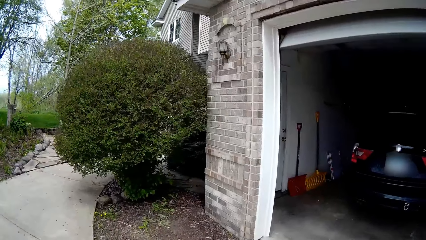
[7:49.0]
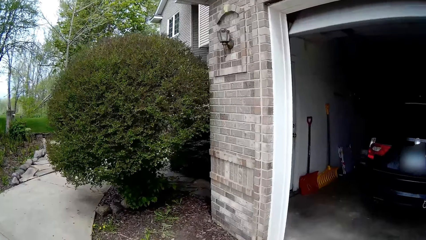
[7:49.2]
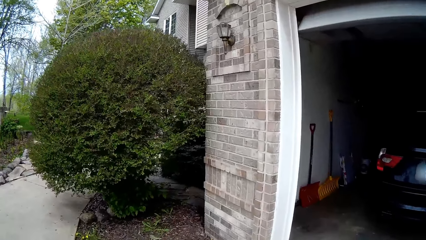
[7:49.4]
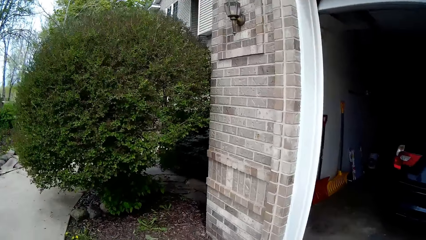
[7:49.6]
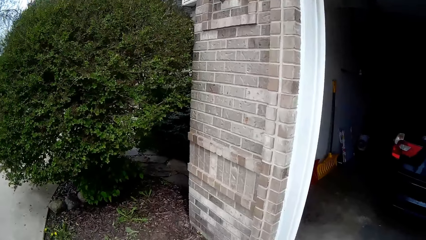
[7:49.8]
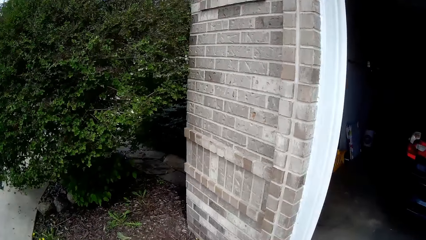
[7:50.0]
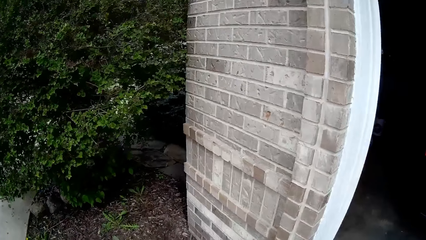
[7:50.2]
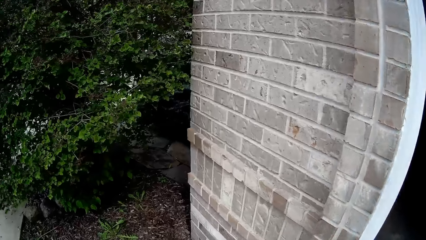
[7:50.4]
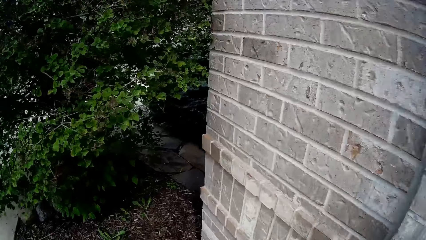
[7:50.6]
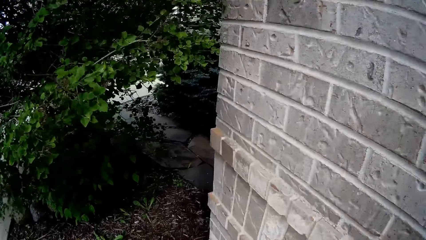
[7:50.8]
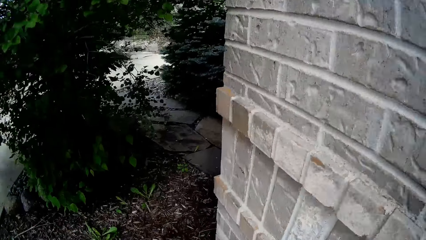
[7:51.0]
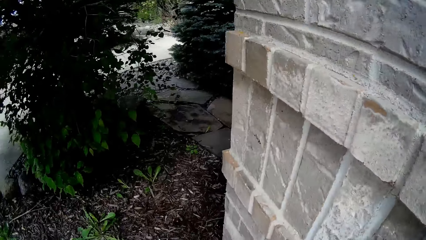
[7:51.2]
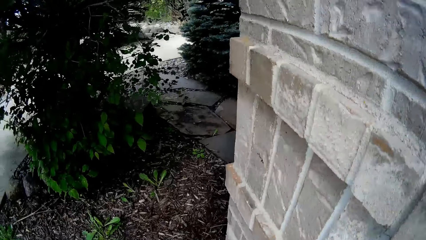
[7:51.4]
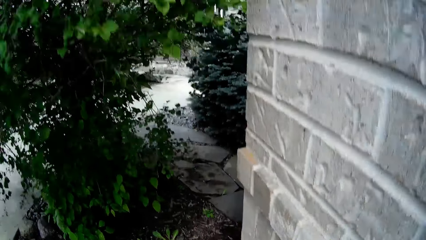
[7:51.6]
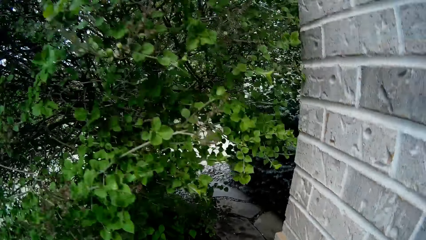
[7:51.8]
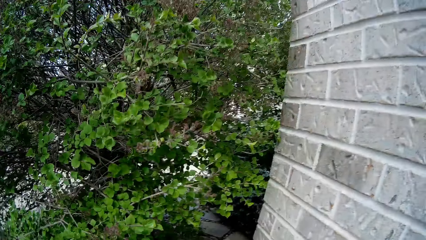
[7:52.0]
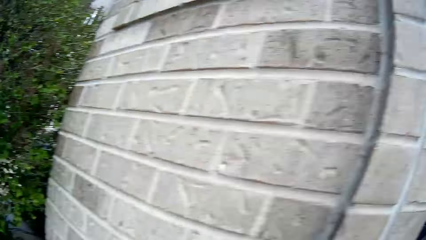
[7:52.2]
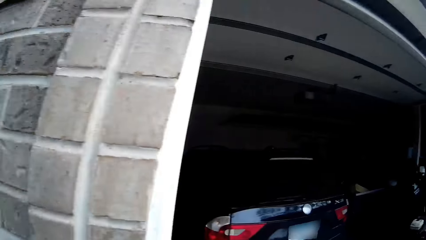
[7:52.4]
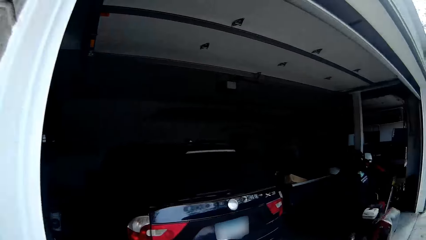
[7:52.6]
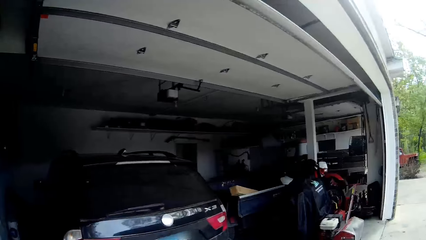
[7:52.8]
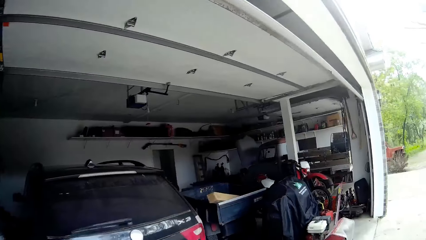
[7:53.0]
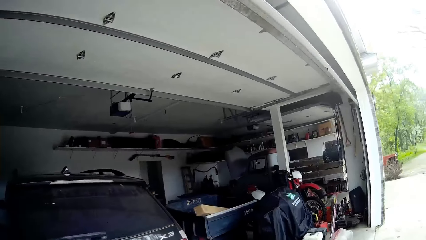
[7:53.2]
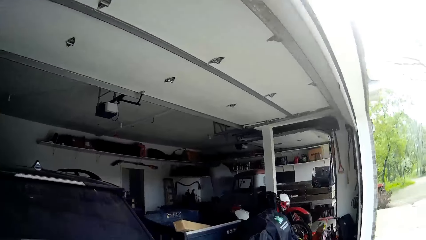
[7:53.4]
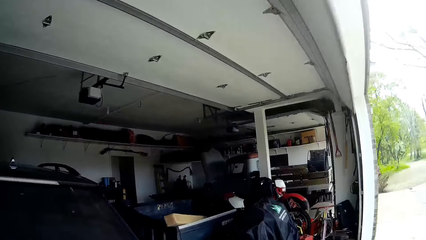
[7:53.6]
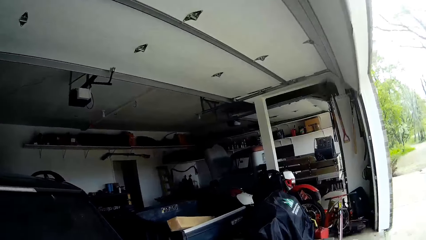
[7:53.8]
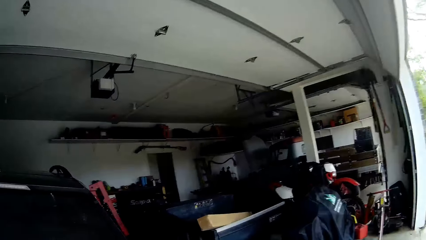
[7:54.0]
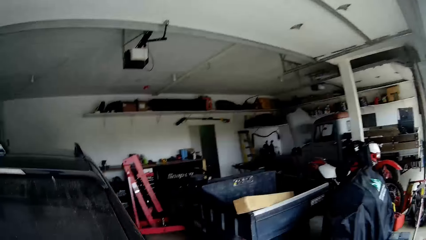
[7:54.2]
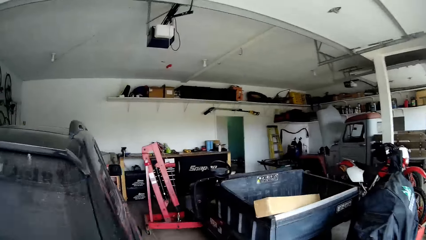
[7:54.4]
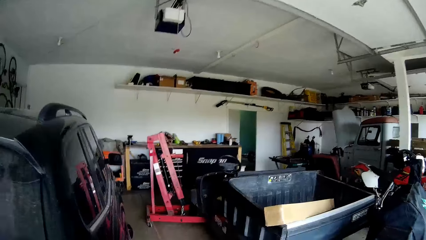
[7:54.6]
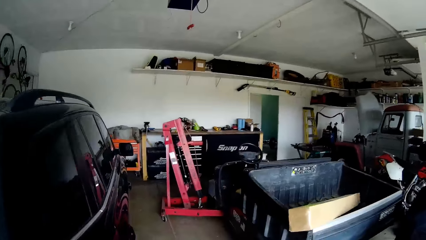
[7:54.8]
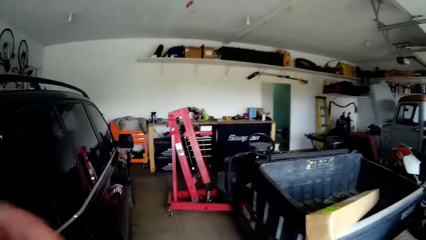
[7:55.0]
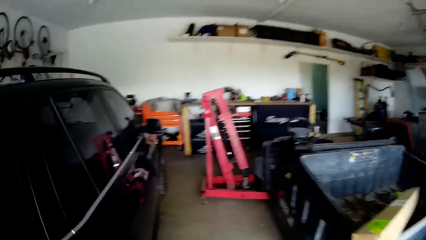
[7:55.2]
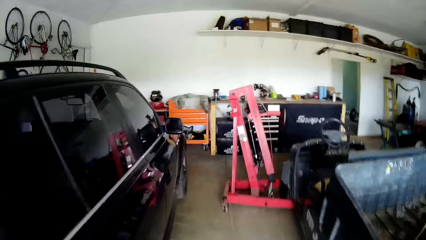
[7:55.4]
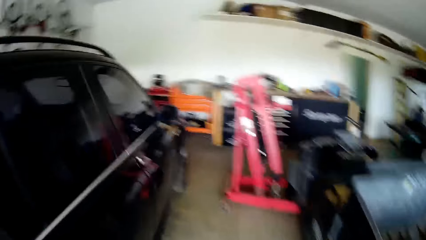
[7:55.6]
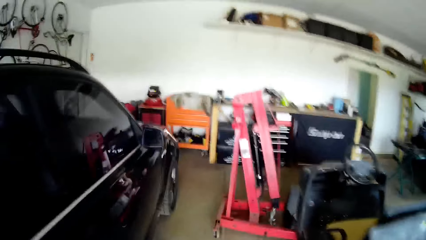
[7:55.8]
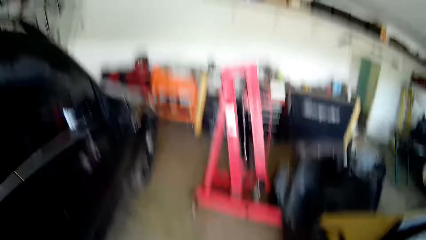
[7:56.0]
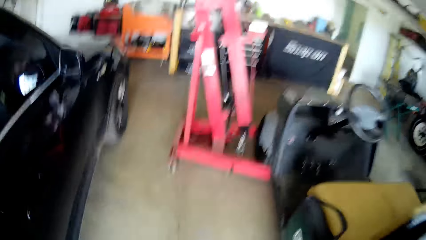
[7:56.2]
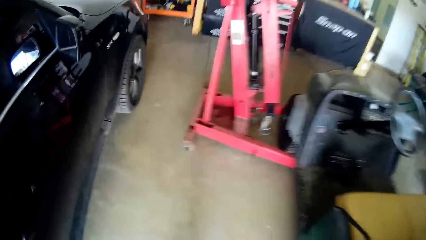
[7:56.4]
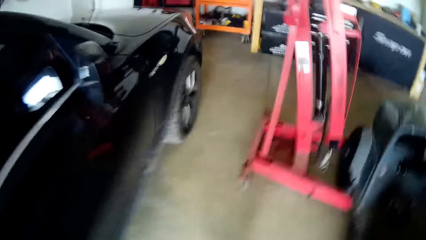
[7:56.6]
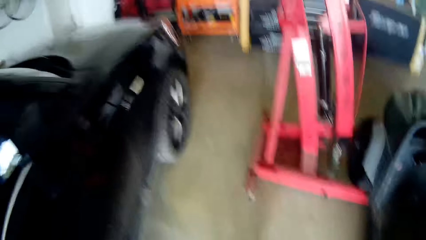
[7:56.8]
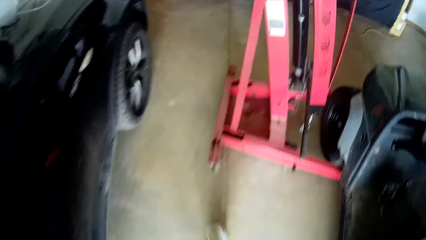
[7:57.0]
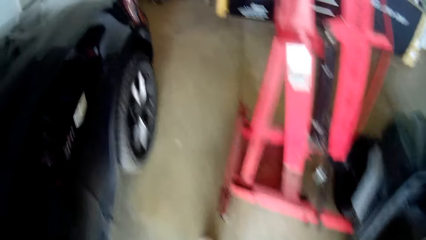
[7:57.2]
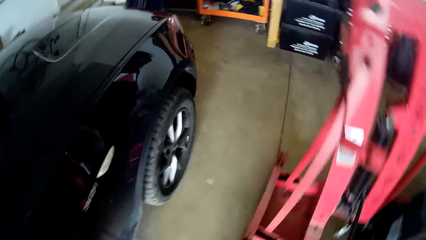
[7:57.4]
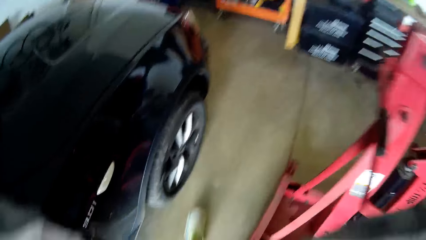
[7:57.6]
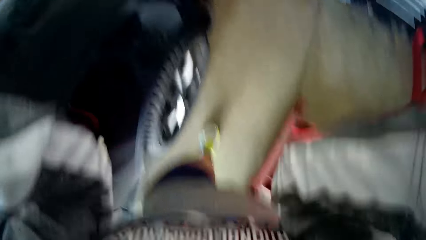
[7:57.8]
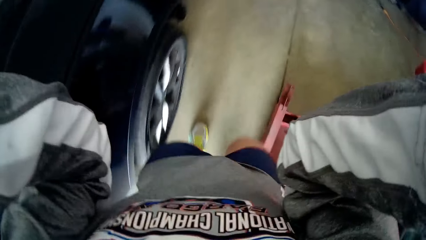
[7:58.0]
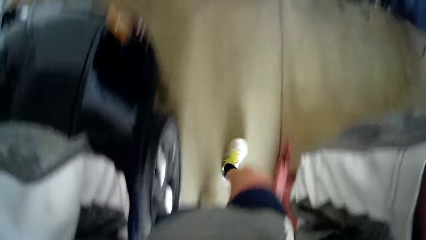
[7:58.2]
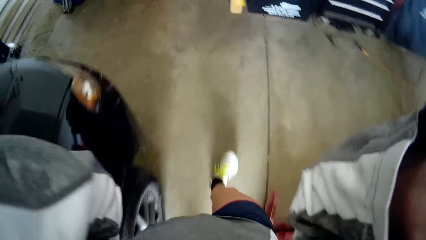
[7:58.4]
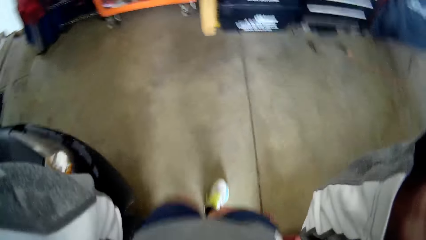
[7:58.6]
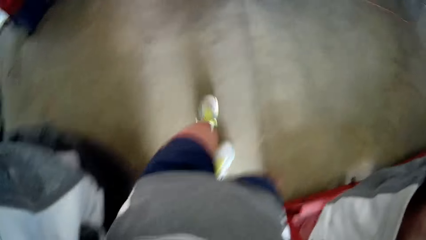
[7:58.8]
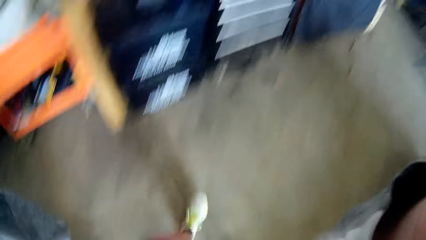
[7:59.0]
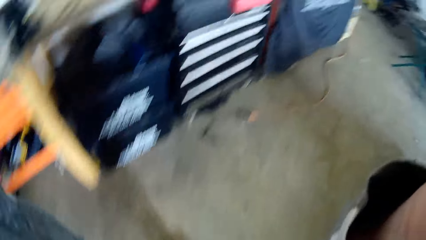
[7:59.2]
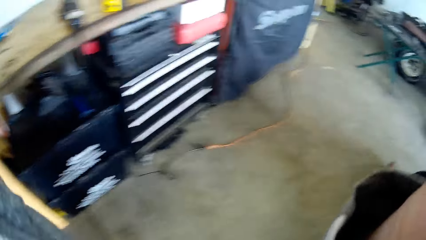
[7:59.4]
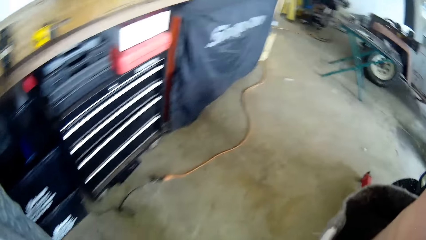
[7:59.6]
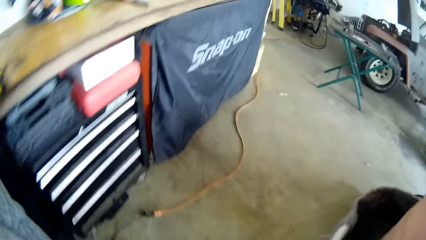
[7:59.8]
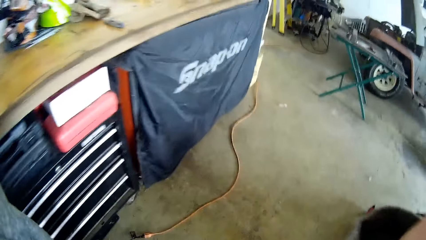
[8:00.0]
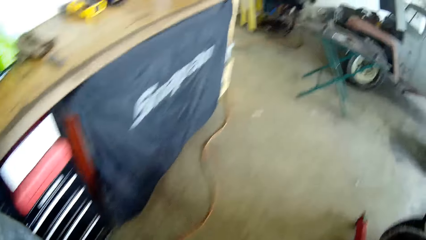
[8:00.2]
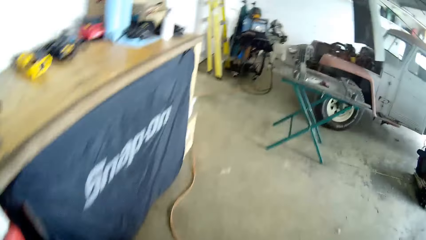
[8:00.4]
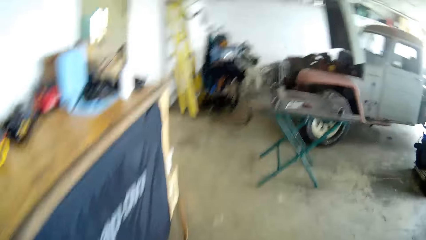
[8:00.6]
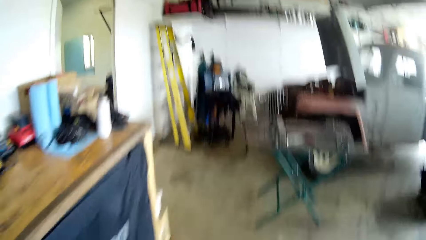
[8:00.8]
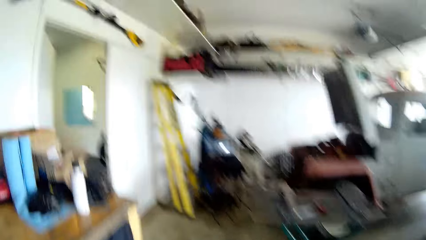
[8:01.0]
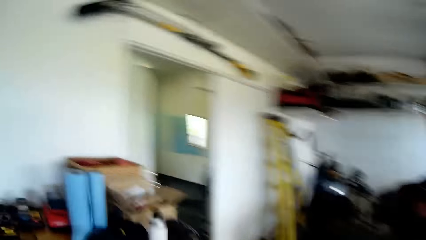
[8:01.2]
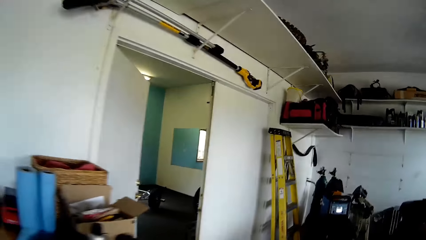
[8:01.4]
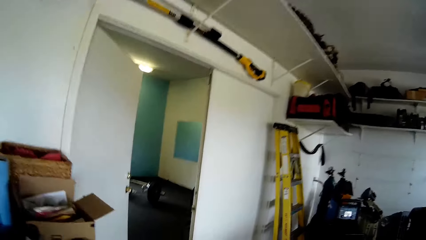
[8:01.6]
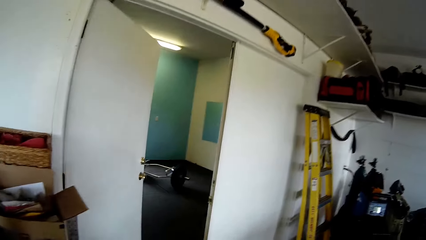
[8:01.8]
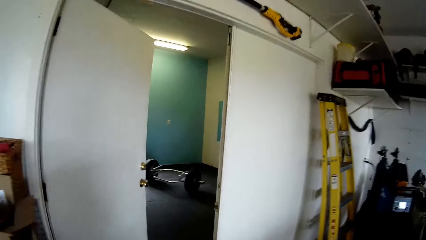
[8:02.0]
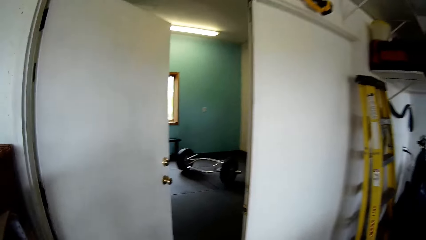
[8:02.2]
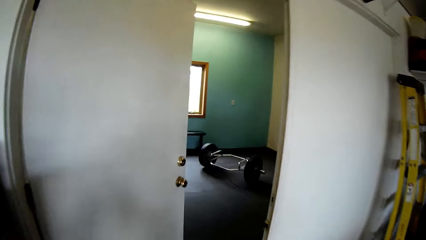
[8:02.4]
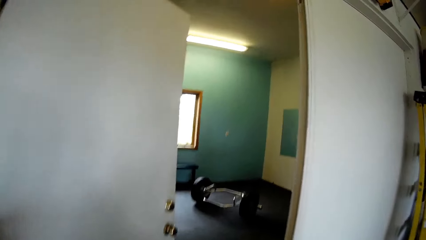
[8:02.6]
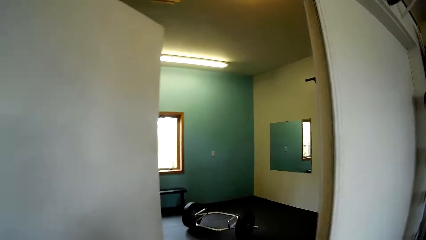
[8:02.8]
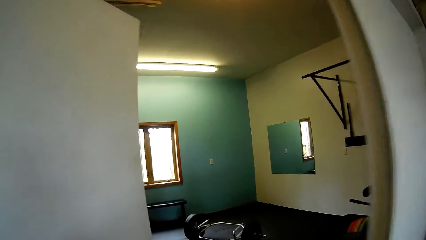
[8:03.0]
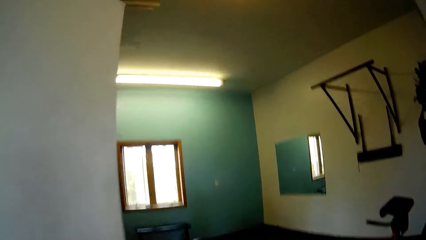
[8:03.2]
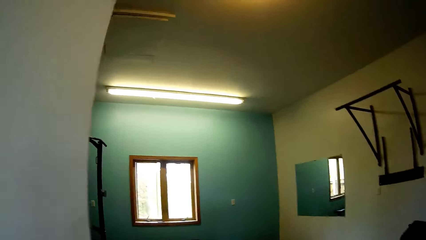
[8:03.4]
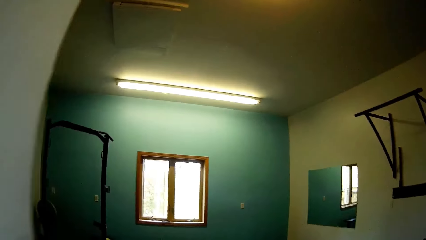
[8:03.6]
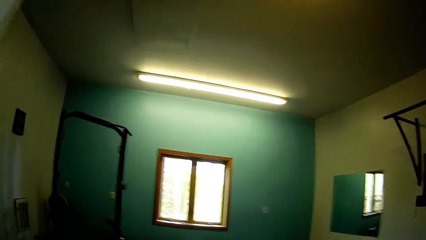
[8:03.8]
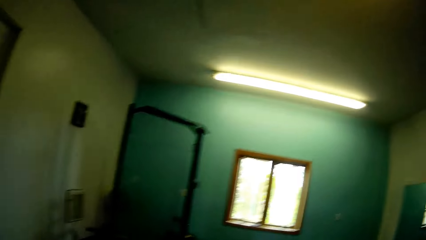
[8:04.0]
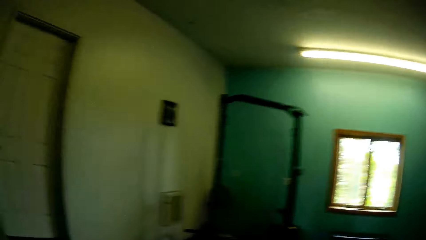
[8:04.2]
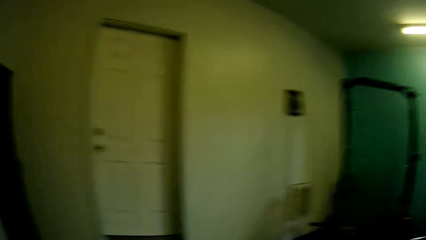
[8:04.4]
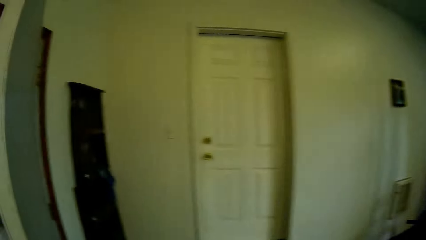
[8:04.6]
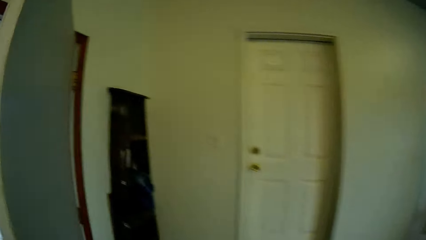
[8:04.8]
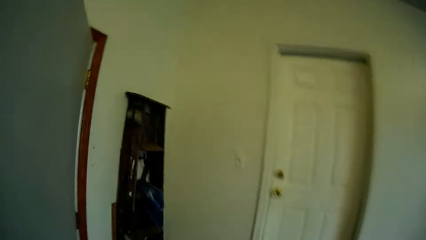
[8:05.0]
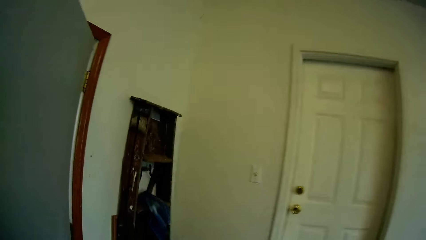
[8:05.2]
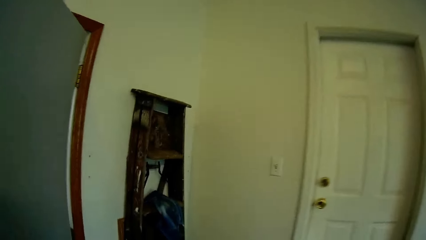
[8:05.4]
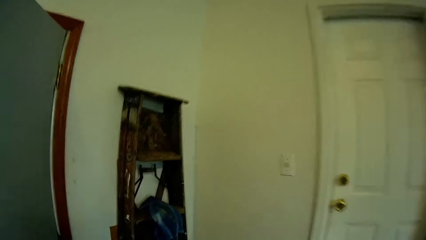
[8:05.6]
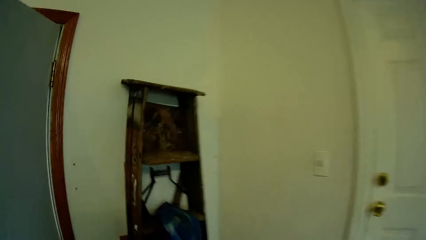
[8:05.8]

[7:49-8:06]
The camera wearer enters the garage. They walk past a black SUV. They enter a room.
